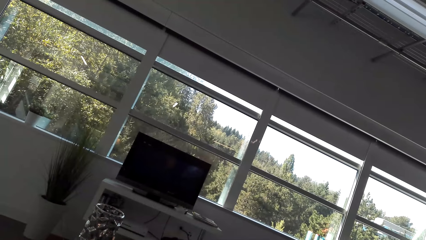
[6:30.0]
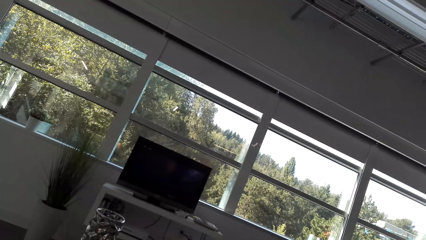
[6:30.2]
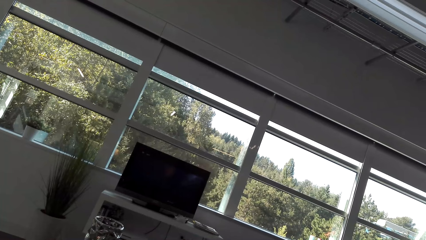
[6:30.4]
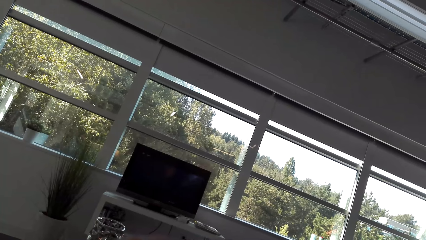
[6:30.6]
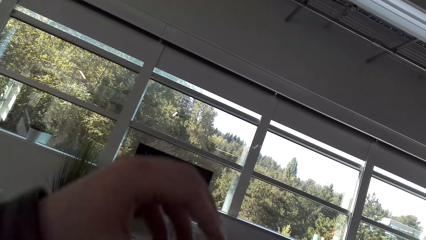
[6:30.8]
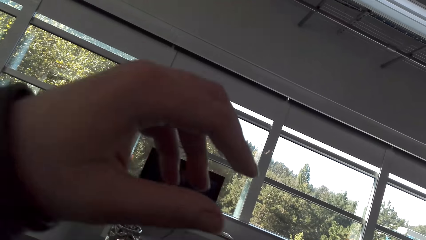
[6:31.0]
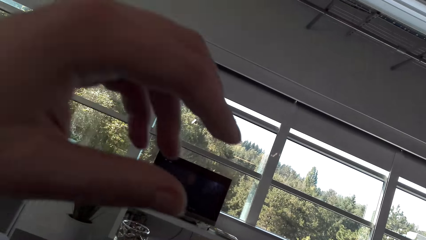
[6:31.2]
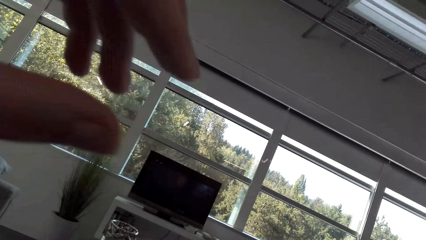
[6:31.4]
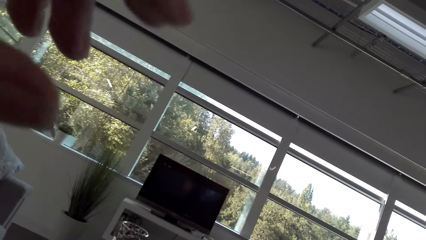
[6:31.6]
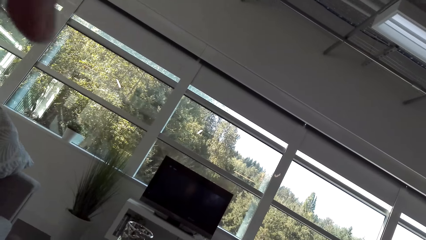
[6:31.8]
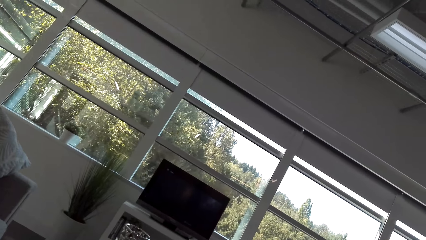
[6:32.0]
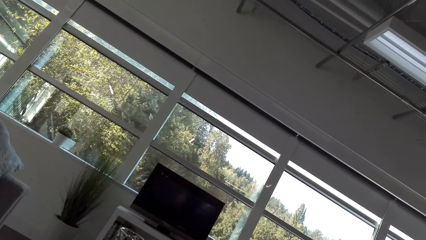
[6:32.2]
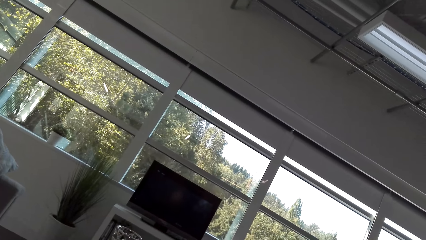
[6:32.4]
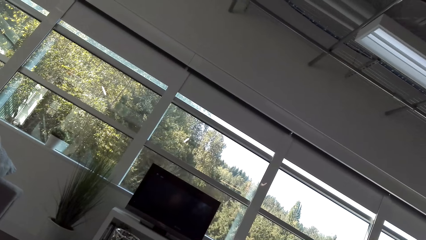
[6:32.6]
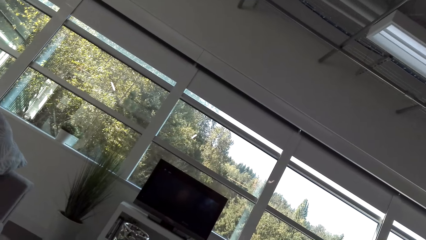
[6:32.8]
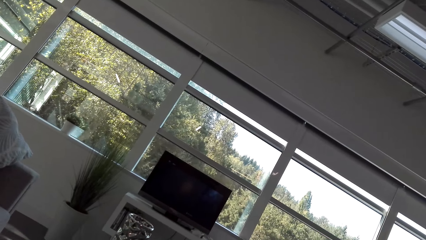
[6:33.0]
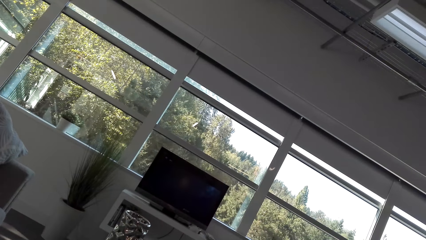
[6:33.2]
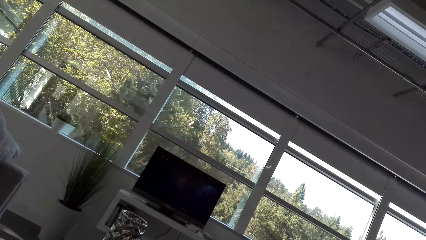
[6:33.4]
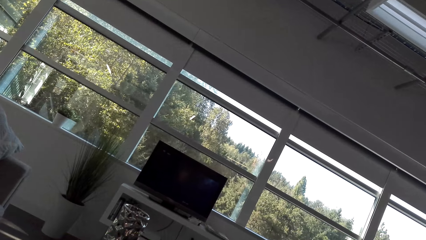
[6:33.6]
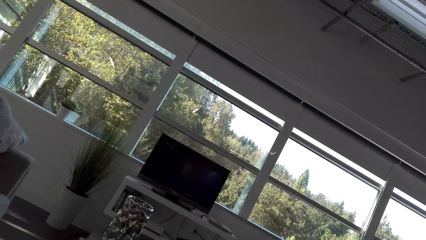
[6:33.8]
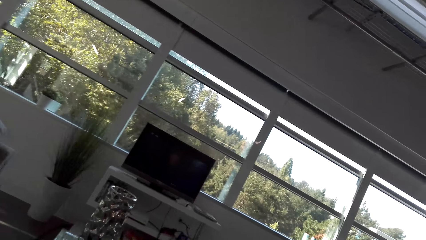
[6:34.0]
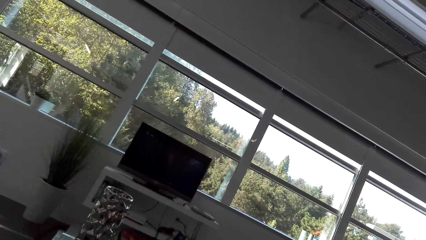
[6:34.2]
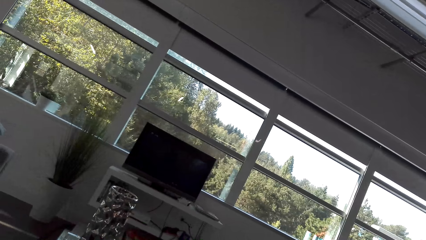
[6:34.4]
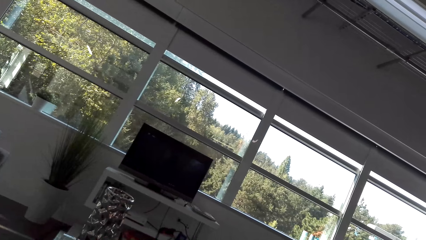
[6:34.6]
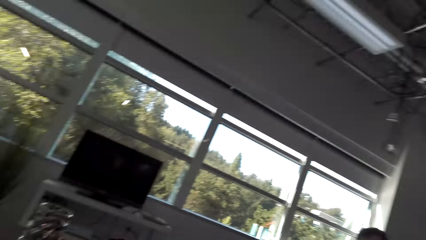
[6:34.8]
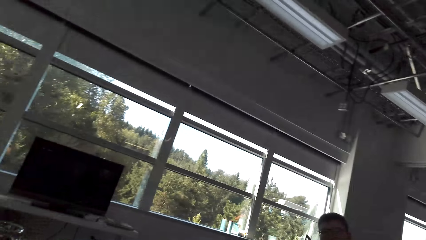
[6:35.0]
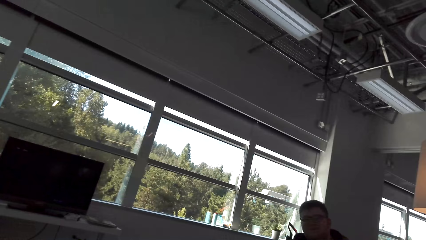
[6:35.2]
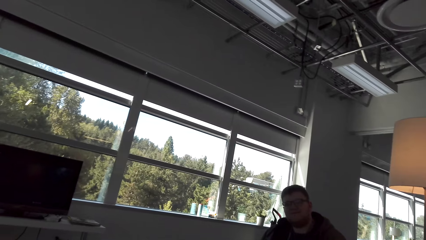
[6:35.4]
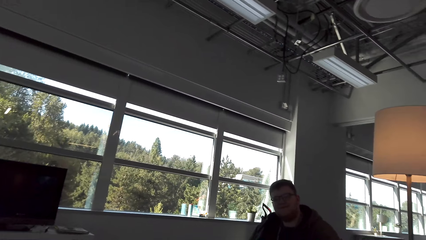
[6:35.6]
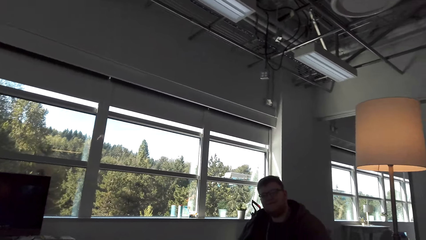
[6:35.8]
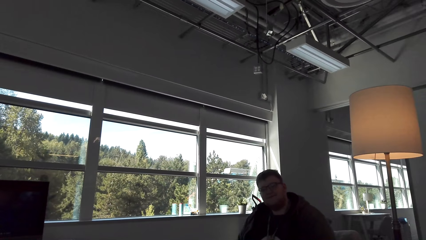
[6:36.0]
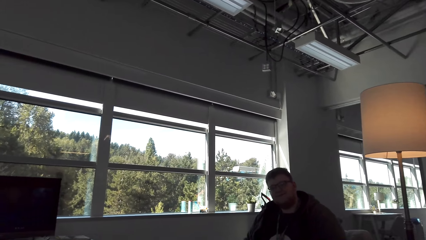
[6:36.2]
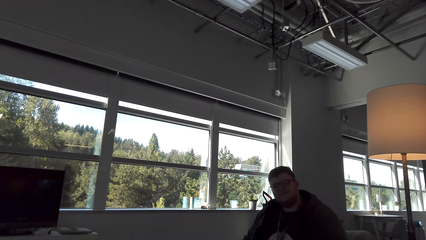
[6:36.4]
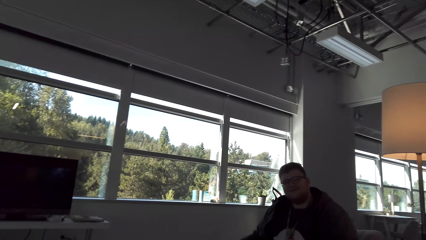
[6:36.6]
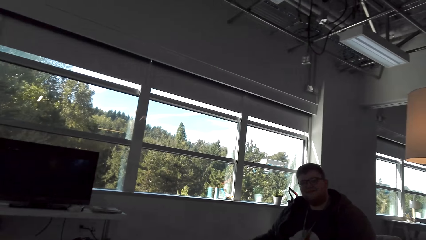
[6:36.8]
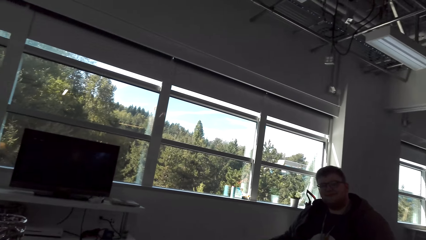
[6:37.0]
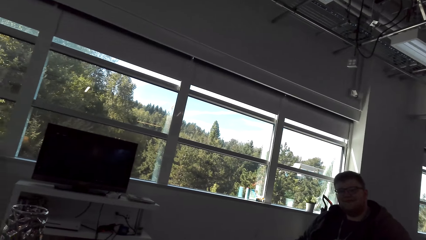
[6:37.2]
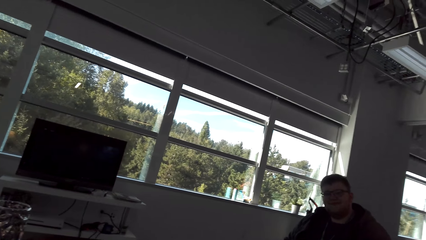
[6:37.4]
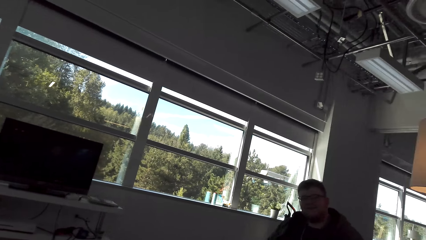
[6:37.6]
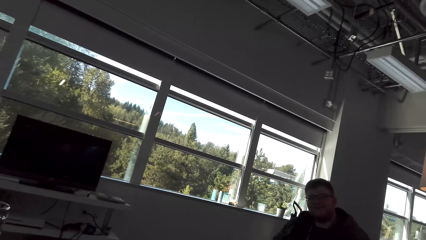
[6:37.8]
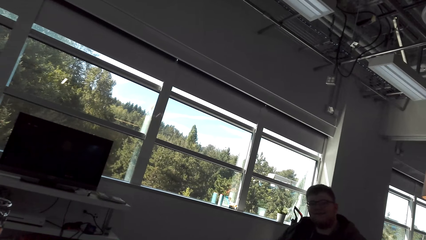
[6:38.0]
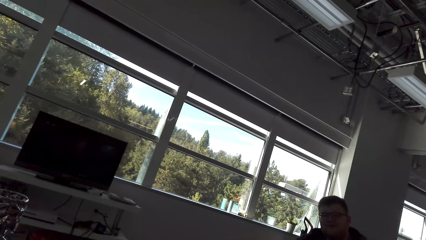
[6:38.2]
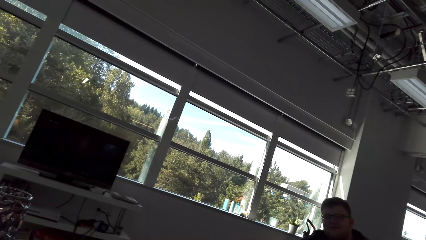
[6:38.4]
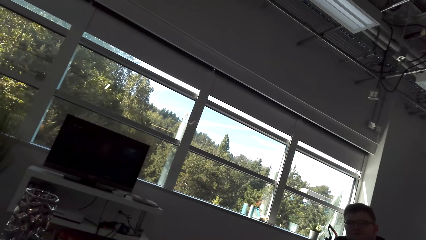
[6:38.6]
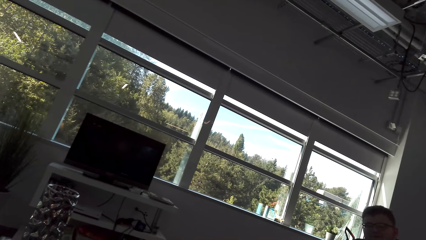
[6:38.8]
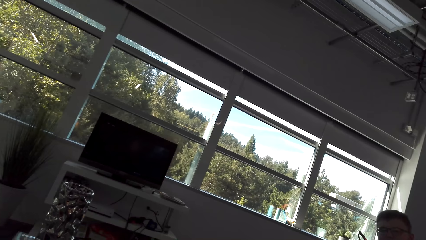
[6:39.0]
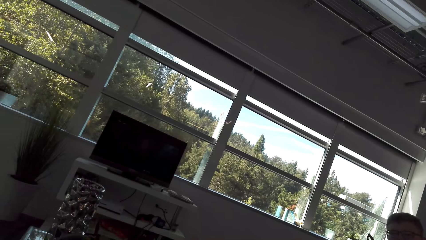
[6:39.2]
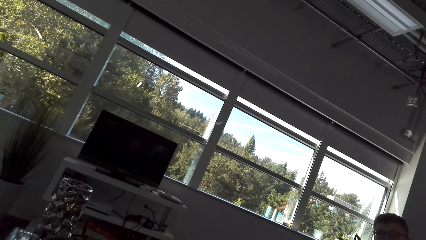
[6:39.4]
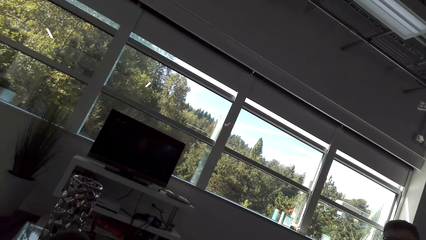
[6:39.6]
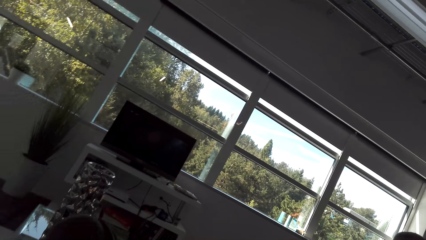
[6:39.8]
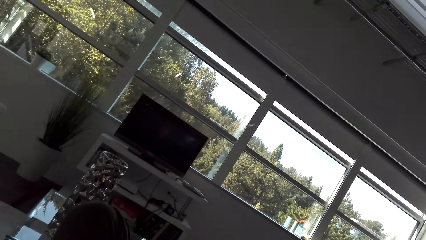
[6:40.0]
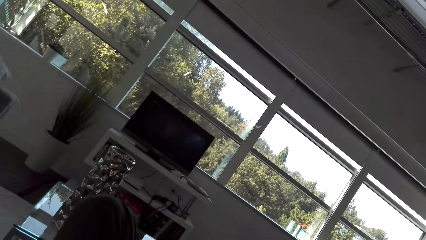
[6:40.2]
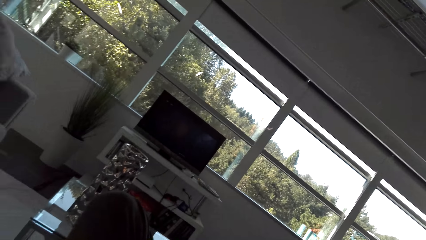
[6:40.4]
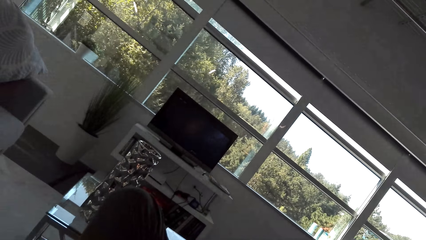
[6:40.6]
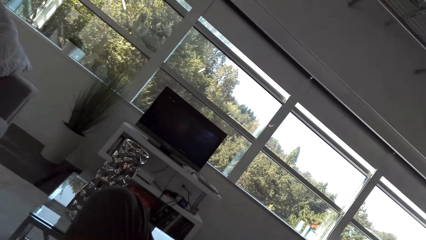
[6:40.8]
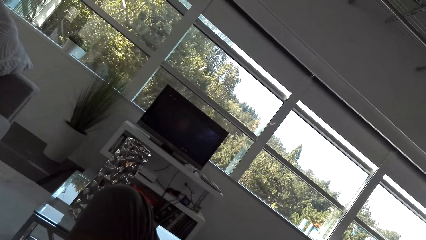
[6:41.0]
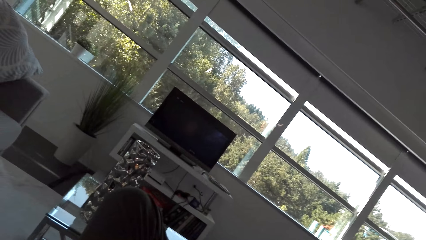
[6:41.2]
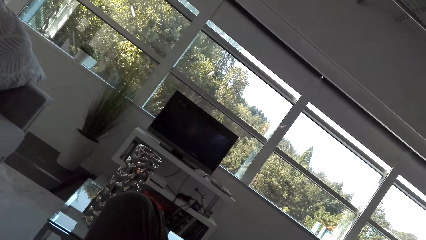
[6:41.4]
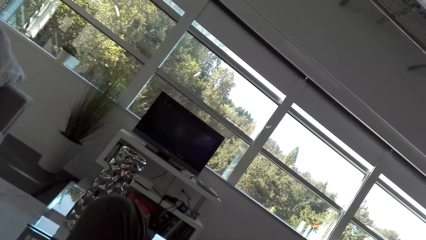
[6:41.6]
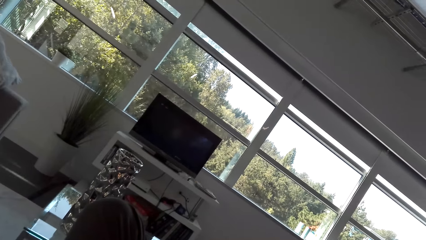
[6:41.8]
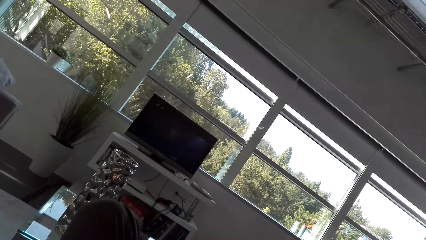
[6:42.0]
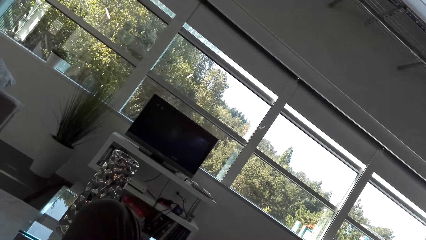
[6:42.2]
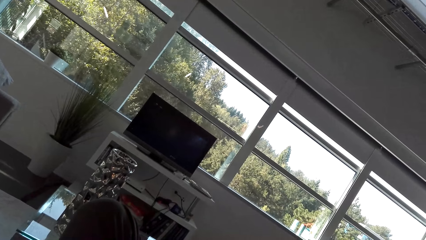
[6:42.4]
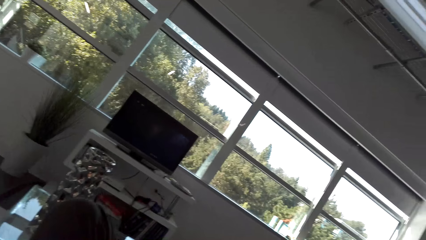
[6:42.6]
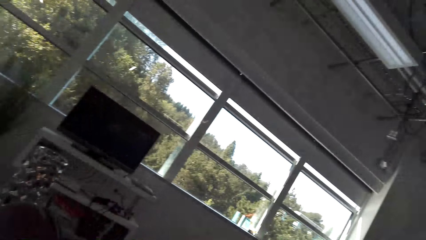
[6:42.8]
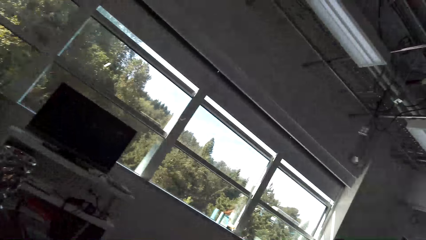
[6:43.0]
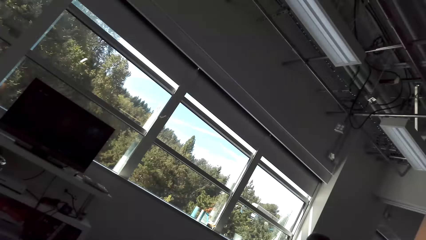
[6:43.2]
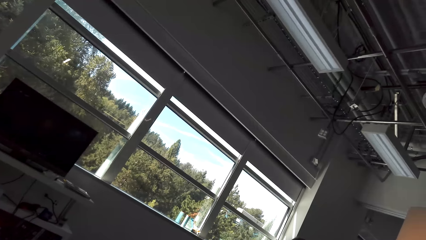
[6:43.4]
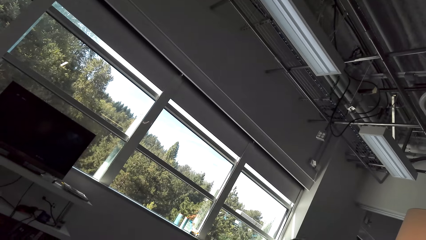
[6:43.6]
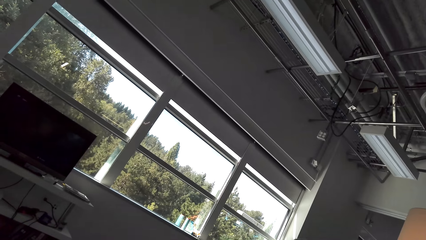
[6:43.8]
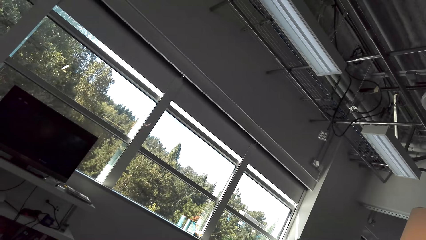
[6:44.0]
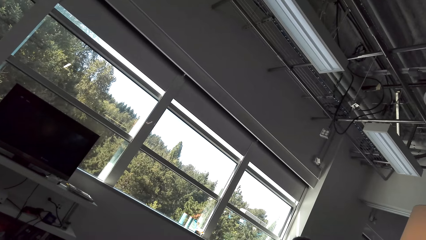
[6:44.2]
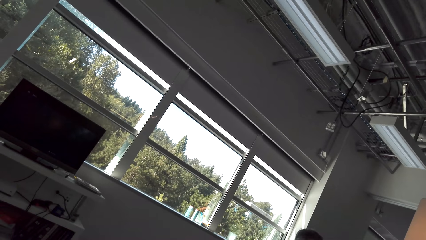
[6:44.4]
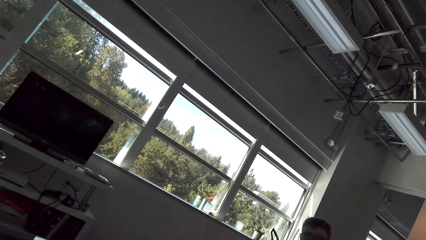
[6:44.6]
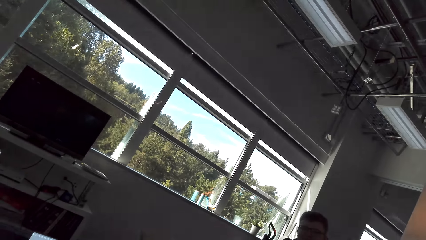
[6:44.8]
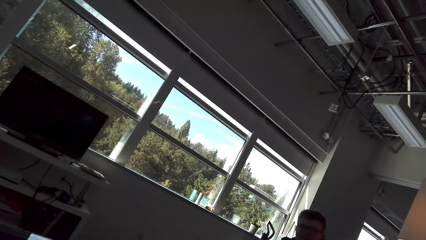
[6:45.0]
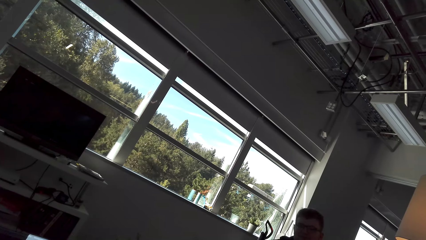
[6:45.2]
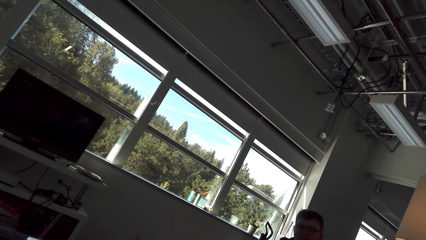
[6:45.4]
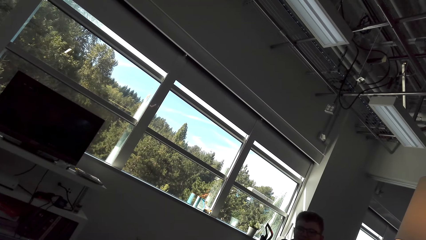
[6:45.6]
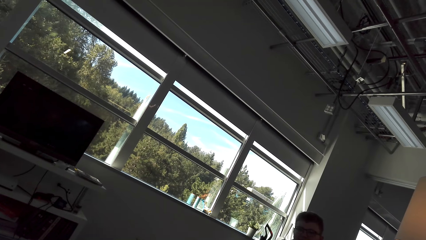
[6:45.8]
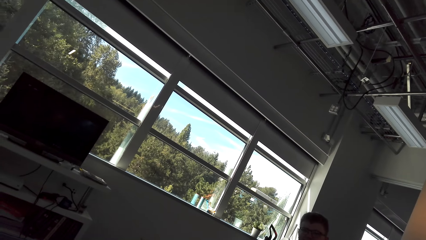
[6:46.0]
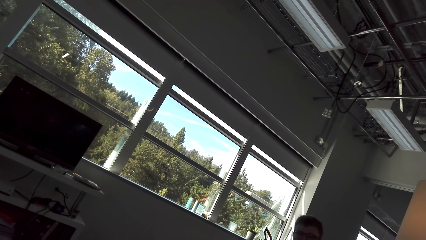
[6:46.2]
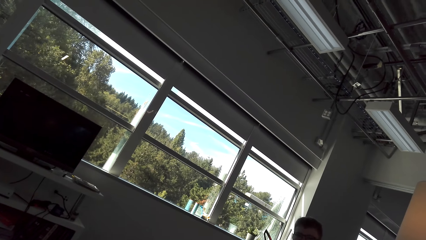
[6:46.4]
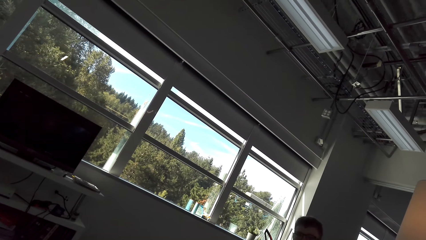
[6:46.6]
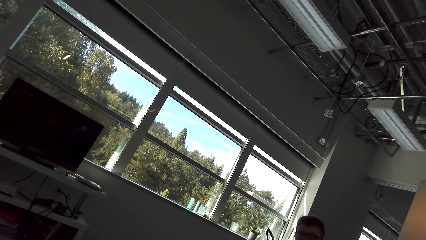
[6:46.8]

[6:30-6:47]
The camera wearer lifts a hand. They look around.
